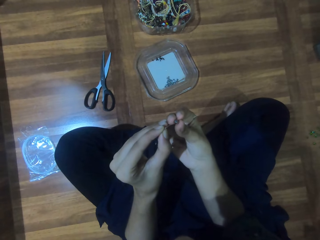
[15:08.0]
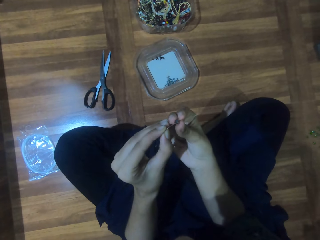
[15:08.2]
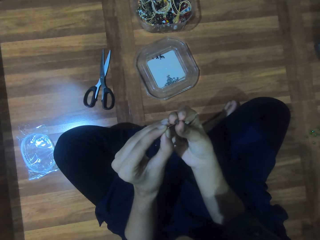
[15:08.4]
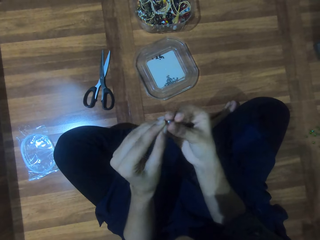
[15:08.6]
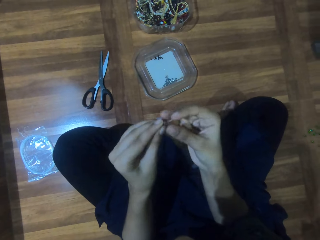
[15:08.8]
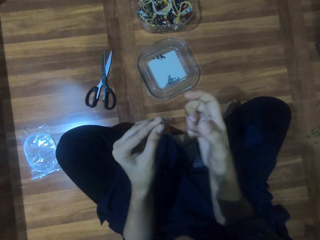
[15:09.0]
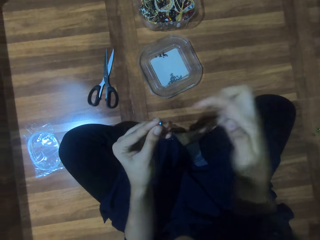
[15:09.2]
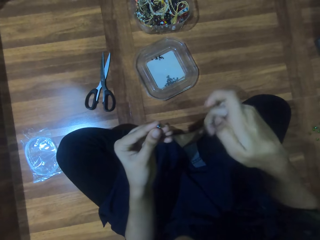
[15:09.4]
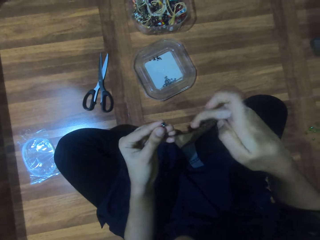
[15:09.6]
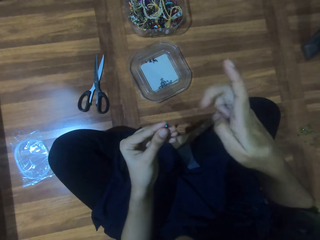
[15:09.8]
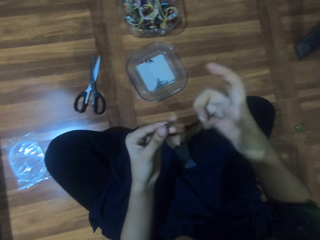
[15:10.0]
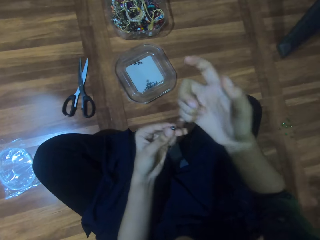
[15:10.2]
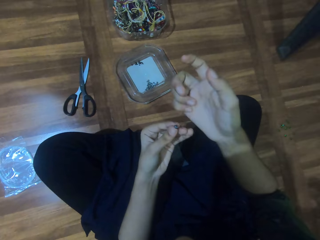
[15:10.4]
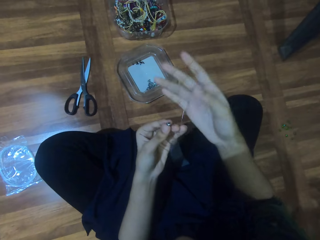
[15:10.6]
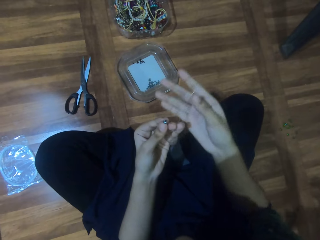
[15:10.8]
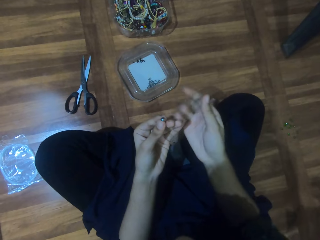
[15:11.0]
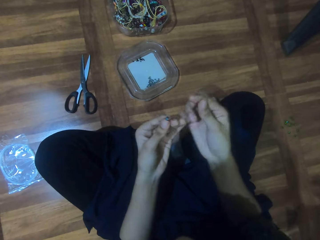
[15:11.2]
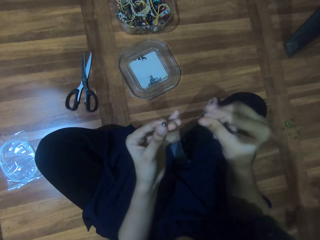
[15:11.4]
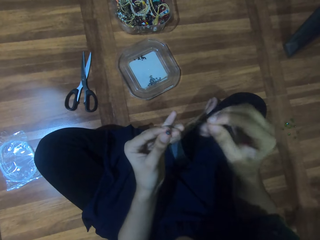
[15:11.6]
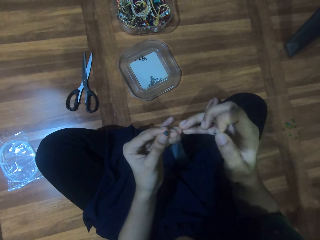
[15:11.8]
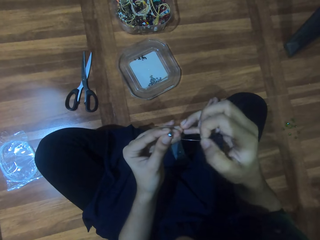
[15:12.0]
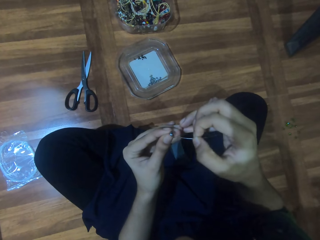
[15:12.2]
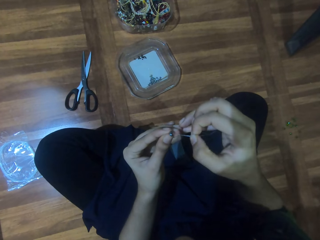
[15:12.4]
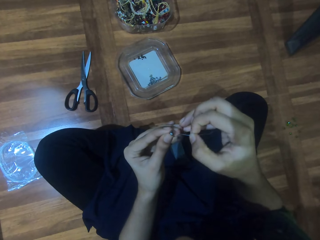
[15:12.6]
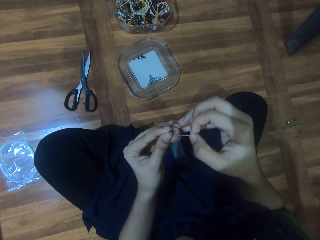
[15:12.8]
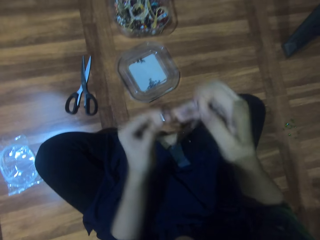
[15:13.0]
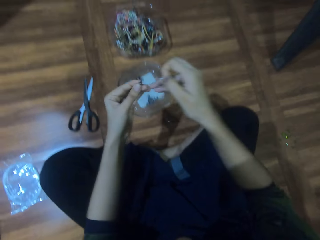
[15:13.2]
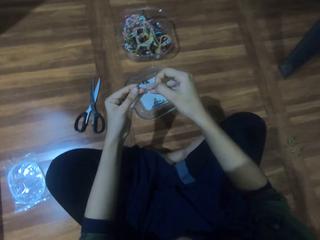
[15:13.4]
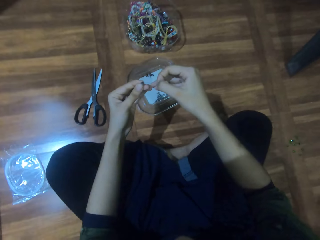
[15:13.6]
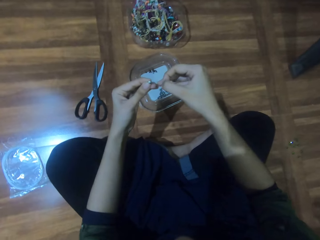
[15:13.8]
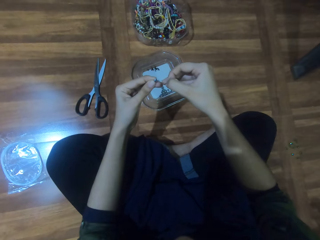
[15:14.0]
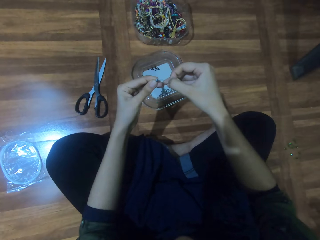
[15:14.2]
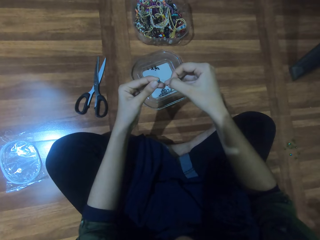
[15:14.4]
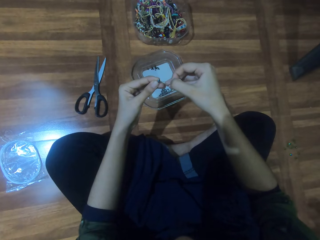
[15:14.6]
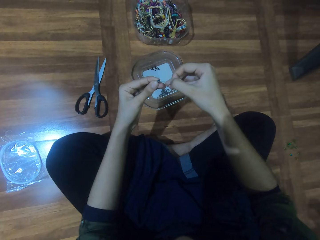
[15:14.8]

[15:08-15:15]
The camera wearer passes the string through the bead. They hold the string.

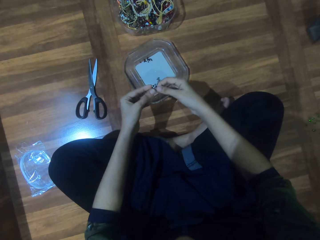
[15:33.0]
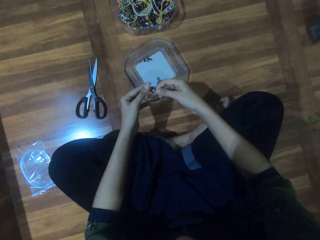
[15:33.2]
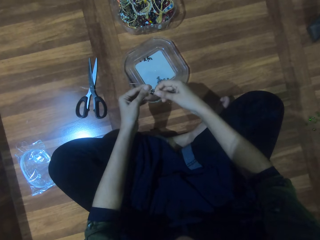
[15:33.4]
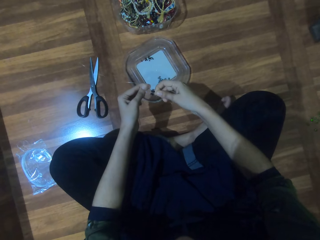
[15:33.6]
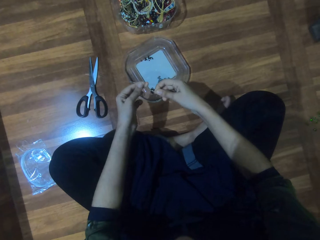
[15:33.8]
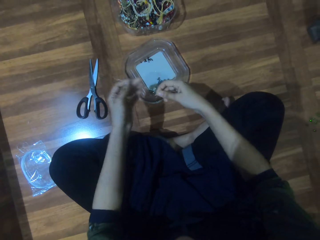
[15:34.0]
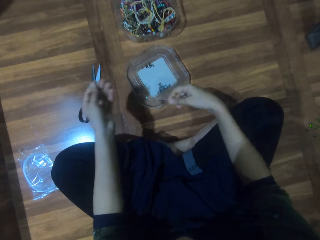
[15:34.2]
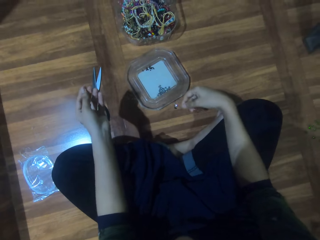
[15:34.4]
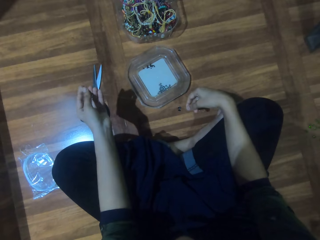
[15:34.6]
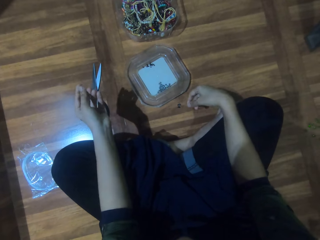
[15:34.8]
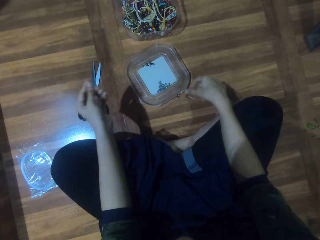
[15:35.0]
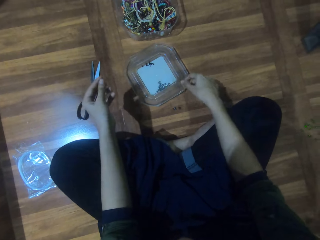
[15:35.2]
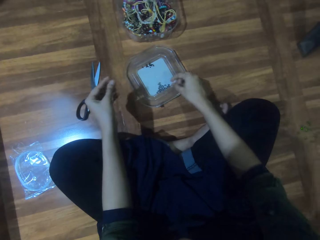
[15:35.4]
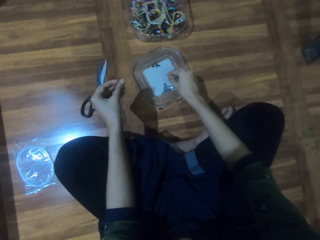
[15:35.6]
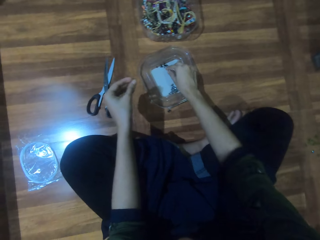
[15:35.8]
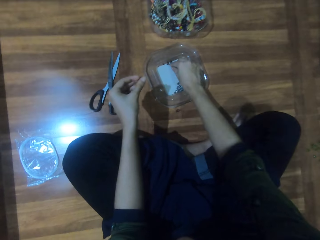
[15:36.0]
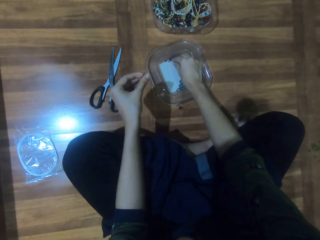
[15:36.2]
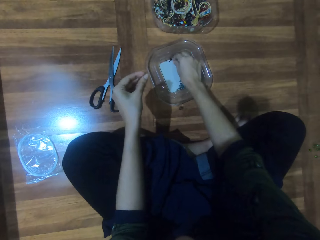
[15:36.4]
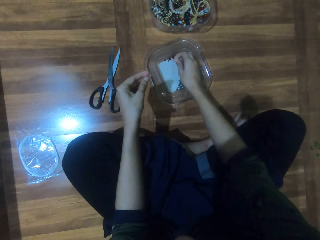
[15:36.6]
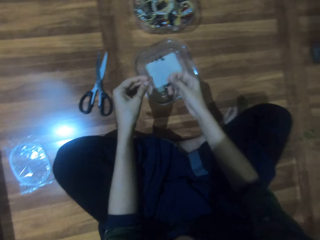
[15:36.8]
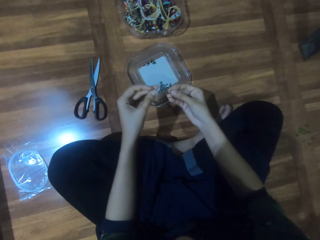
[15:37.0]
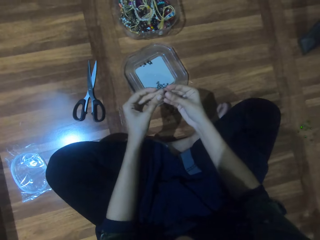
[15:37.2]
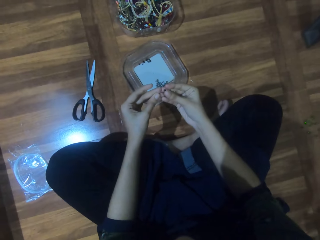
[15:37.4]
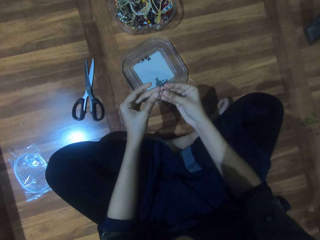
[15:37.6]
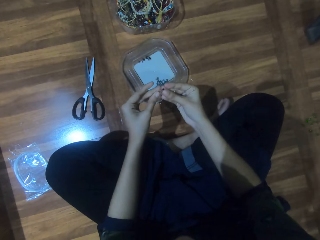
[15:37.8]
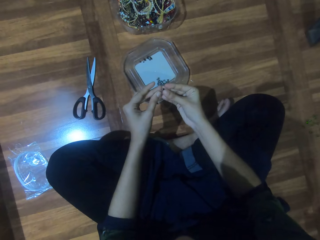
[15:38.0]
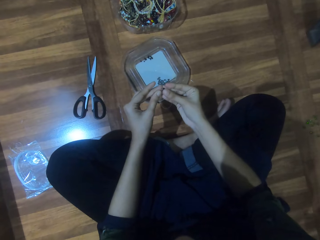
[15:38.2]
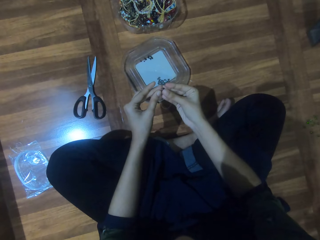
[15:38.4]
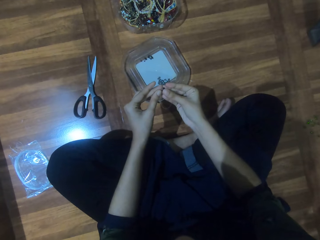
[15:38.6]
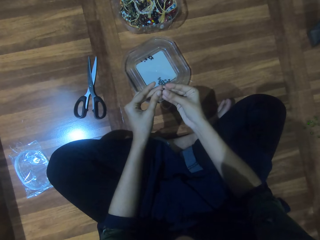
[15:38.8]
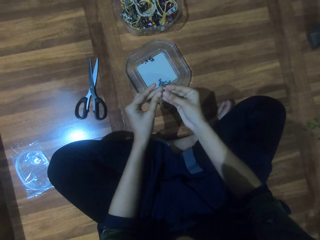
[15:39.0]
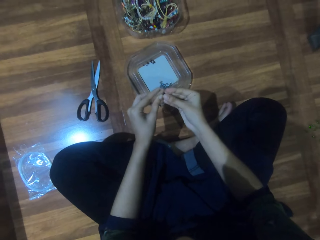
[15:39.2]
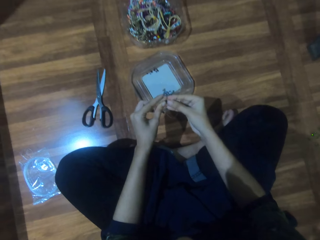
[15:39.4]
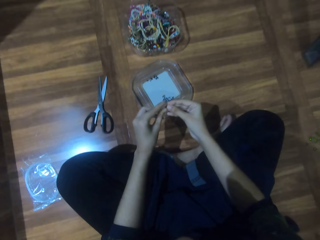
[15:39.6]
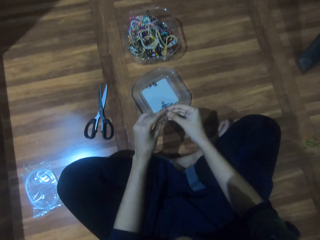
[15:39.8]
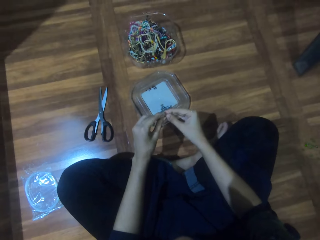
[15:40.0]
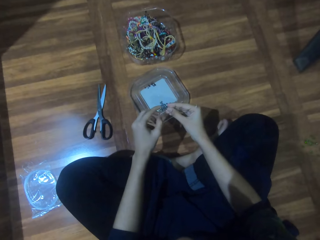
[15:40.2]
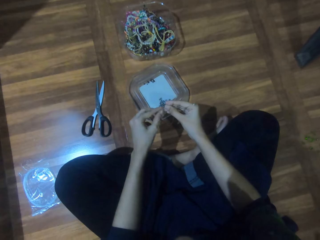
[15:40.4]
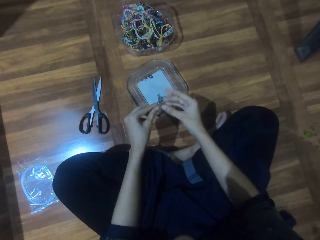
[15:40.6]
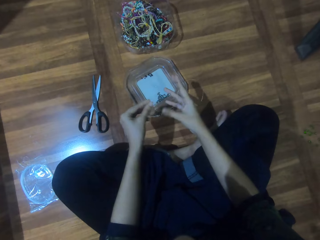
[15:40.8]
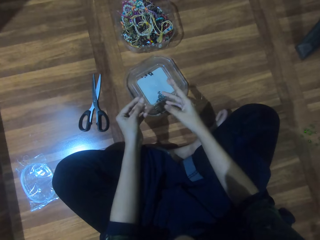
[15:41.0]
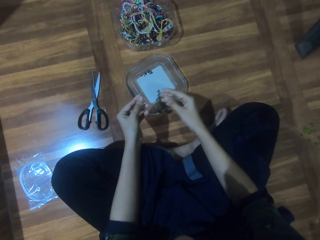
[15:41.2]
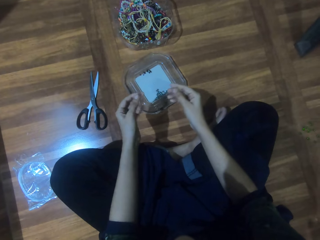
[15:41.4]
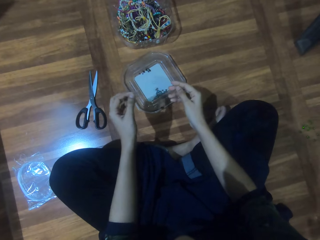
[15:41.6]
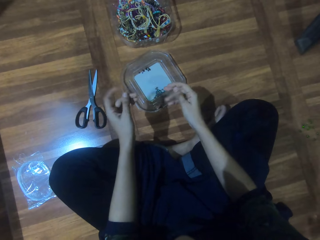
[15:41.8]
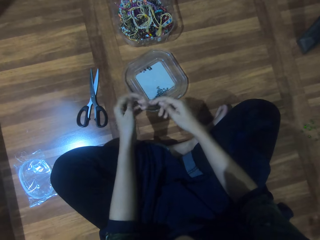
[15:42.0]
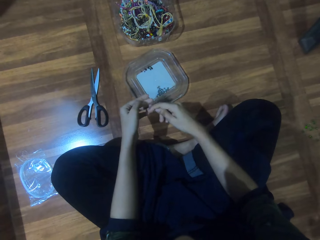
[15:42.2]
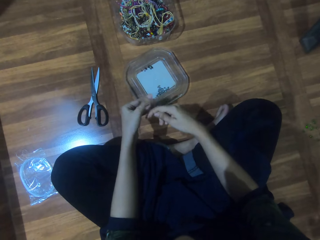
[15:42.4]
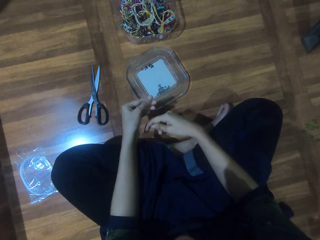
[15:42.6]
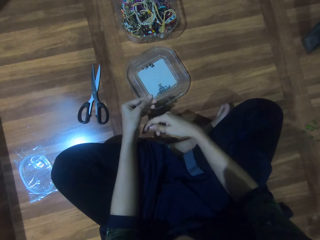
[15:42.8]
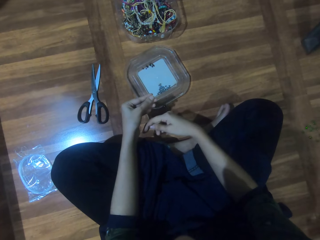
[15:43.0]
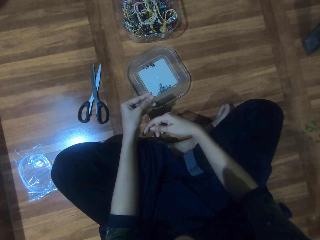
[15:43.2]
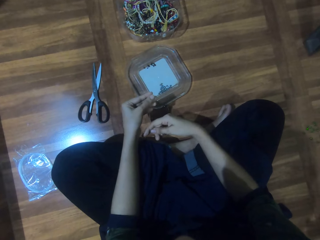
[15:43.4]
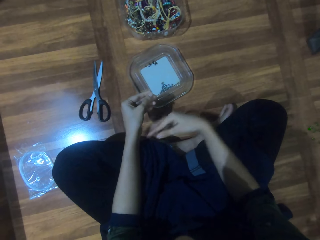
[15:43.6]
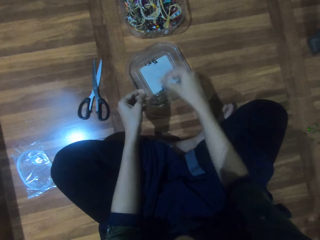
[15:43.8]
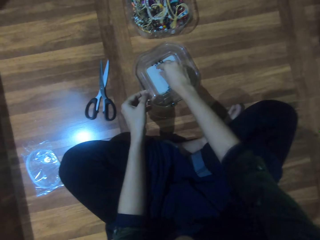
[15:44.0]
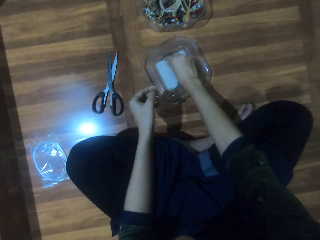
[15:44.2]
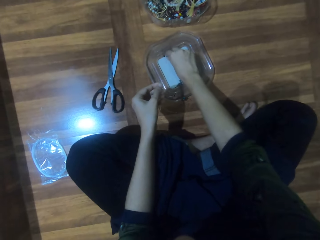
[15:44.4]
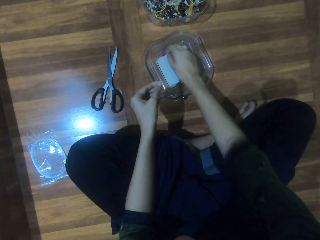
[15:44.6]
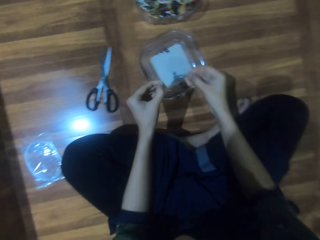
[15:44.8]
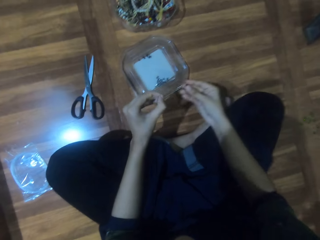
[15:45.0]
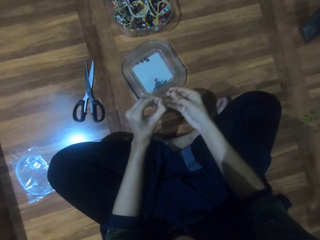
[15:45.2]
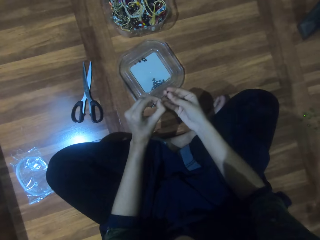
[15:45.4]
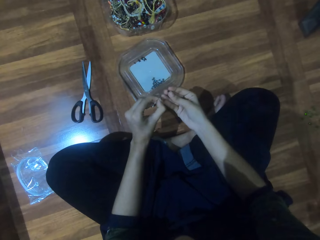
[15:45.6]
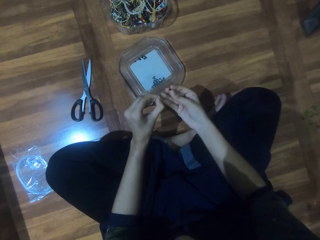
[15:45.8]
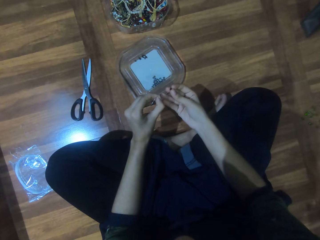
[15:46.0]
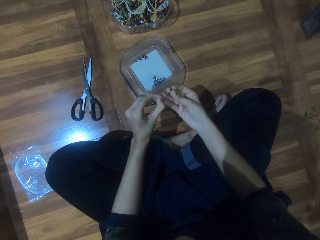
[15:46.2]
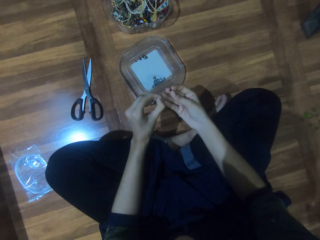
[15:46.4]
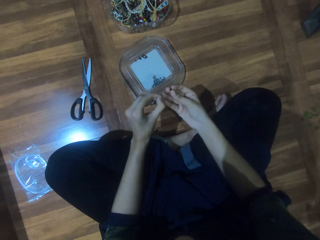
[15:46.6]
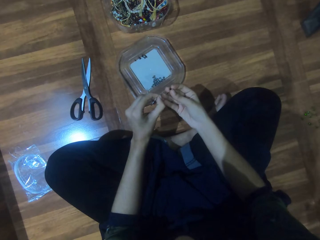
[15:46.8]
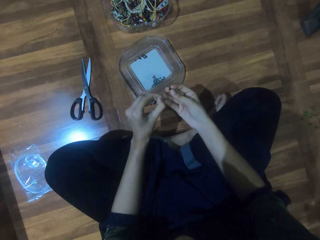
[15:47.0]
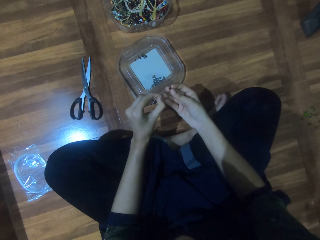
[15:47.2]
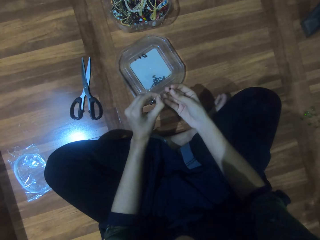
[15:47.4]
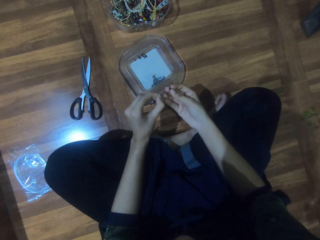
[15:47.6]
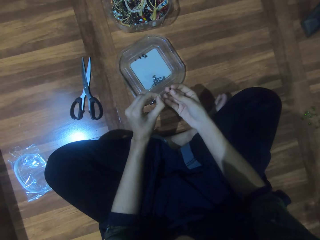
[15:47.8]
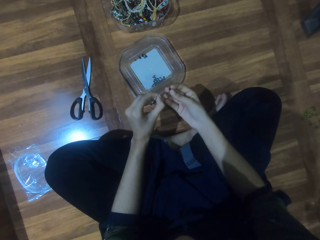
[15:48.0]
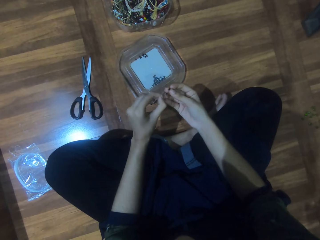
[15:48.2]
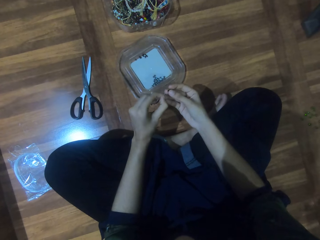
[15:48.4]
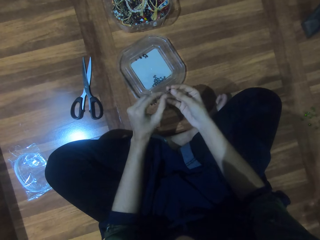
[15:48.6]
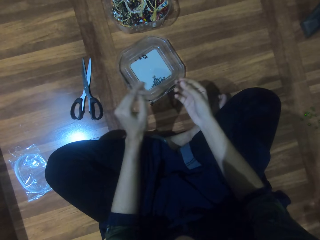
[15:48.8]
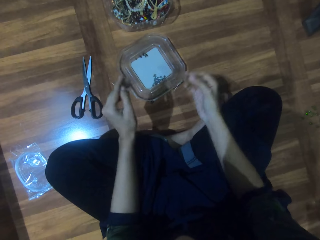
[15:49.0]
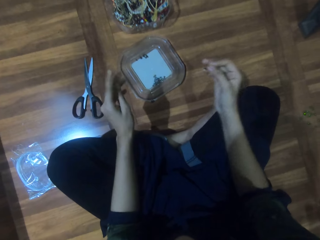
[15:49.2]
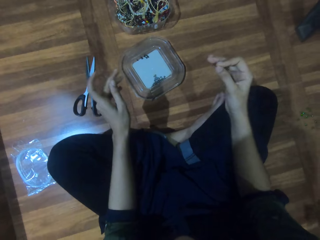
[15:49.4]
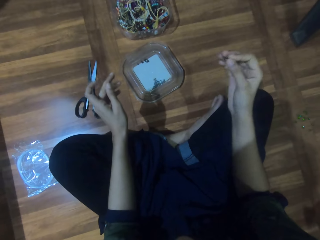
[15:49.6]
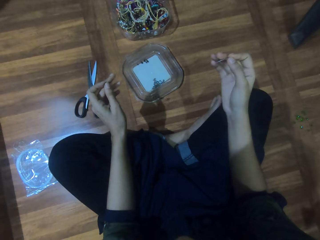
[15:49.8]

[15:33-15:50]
The camera wearer straightens the string. They pick the bead. They pass the string through the bead. They interact with a person. They pick the bead. They pass the string through the bead.
